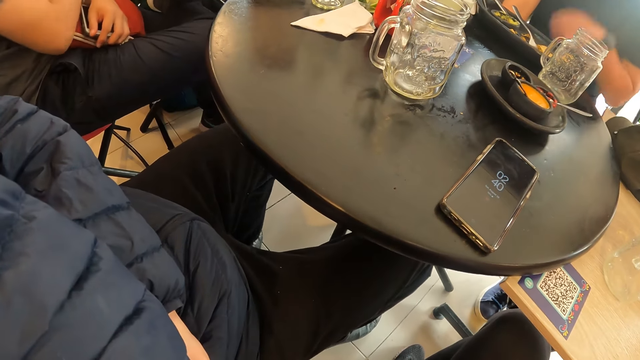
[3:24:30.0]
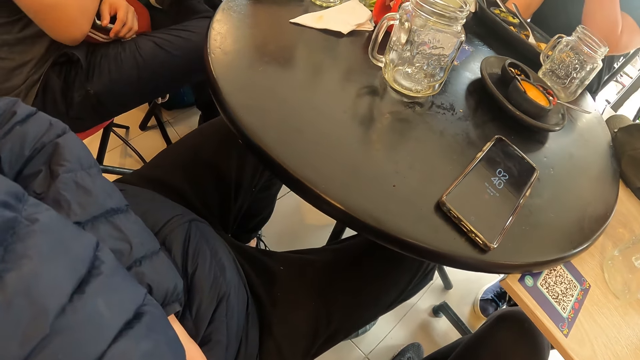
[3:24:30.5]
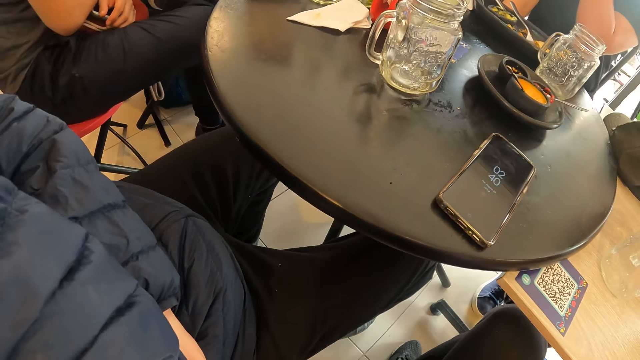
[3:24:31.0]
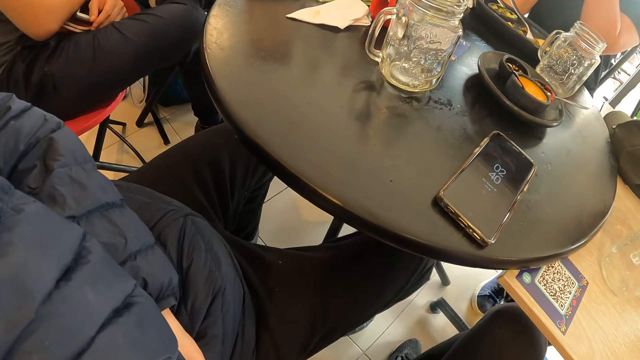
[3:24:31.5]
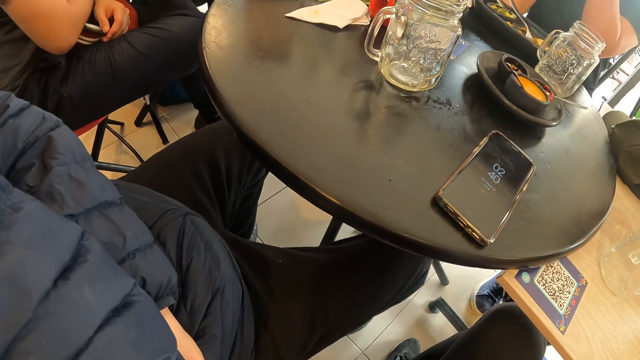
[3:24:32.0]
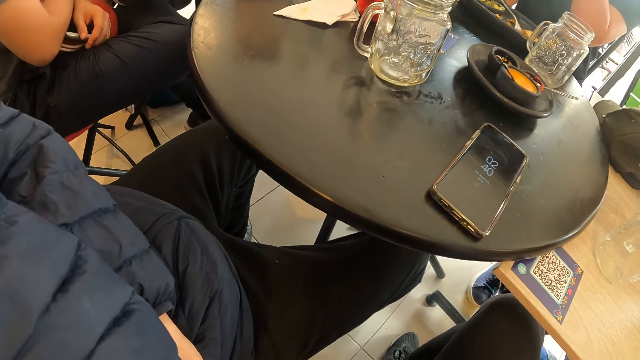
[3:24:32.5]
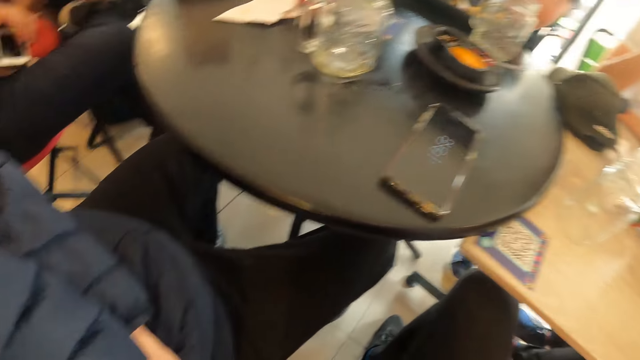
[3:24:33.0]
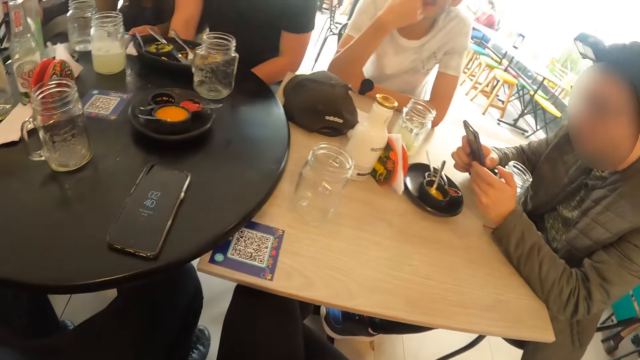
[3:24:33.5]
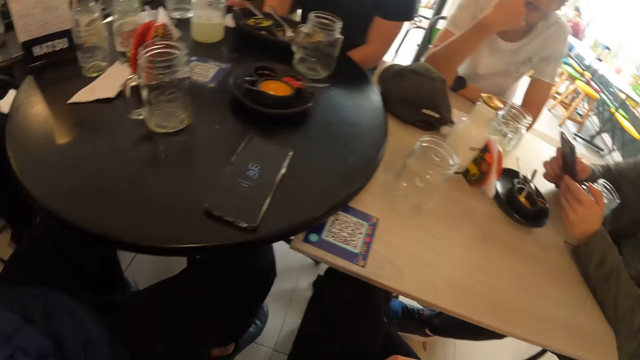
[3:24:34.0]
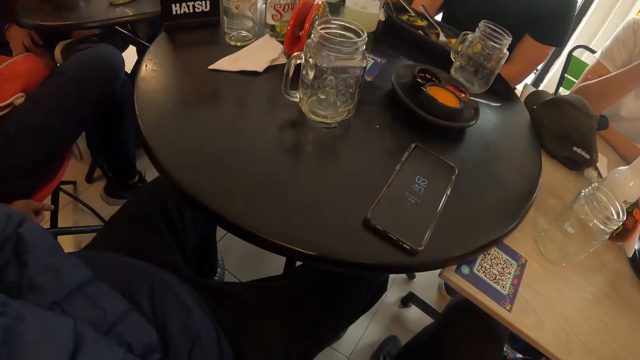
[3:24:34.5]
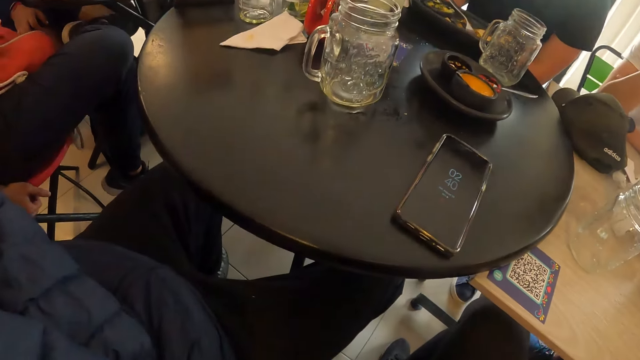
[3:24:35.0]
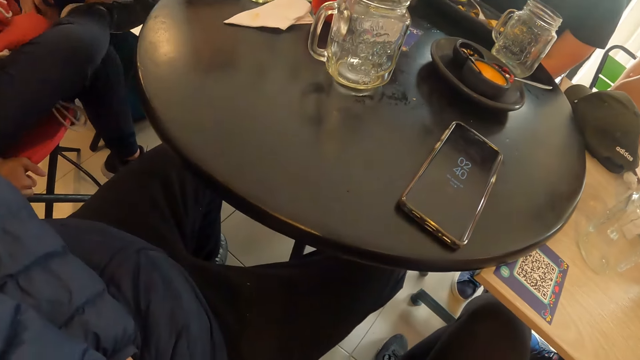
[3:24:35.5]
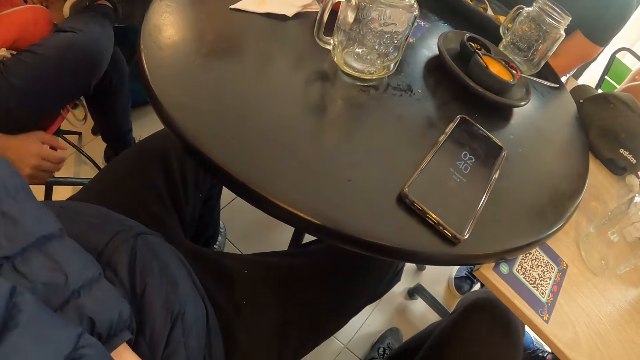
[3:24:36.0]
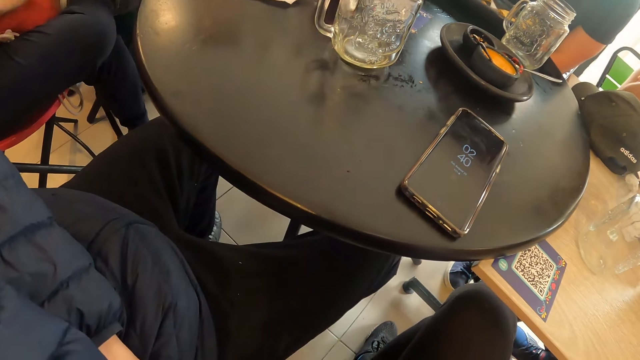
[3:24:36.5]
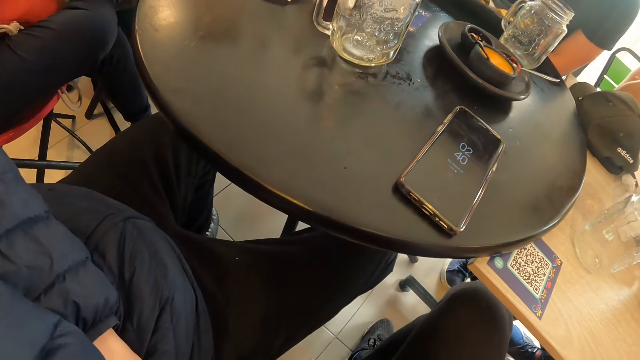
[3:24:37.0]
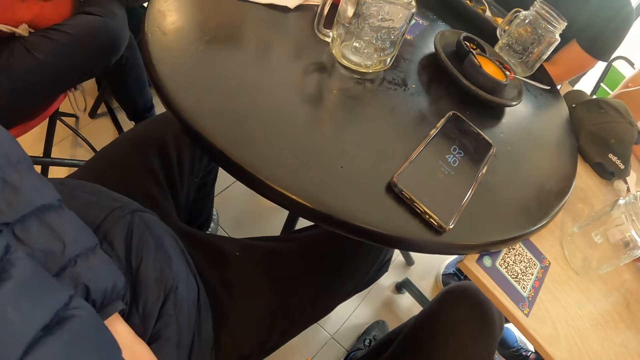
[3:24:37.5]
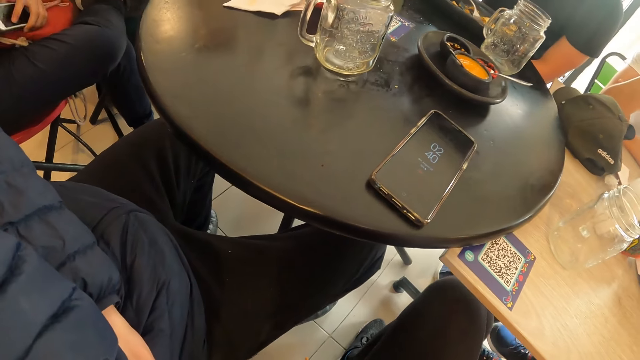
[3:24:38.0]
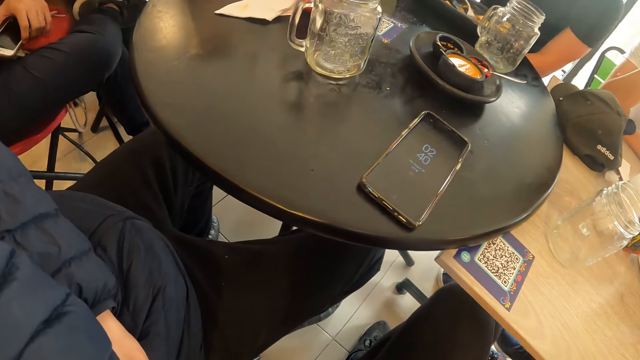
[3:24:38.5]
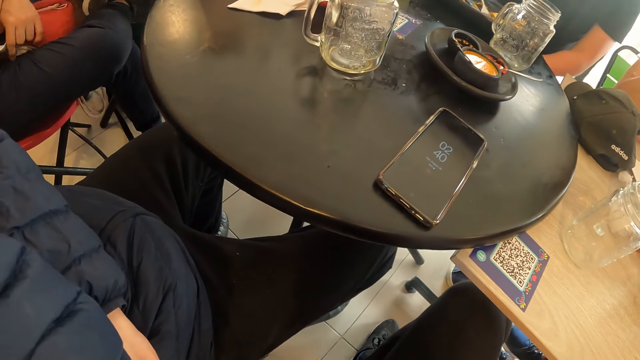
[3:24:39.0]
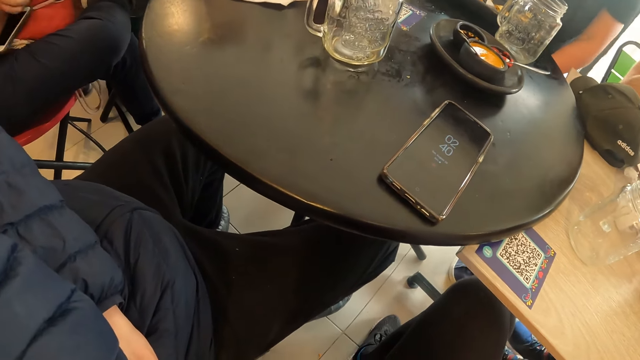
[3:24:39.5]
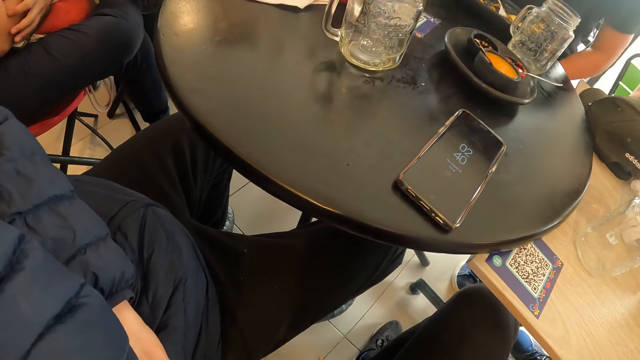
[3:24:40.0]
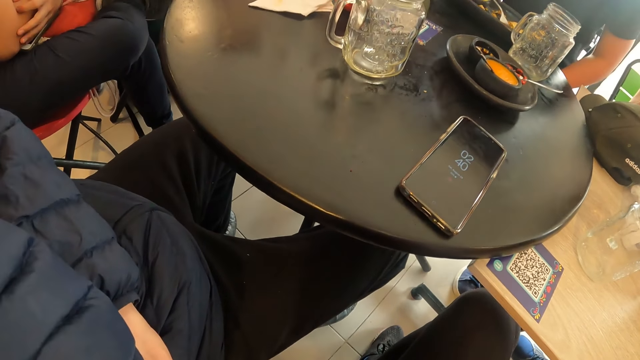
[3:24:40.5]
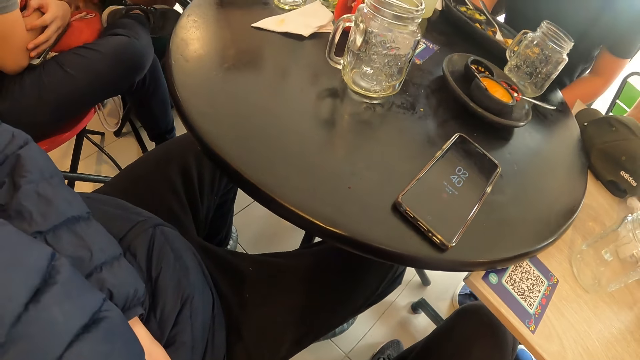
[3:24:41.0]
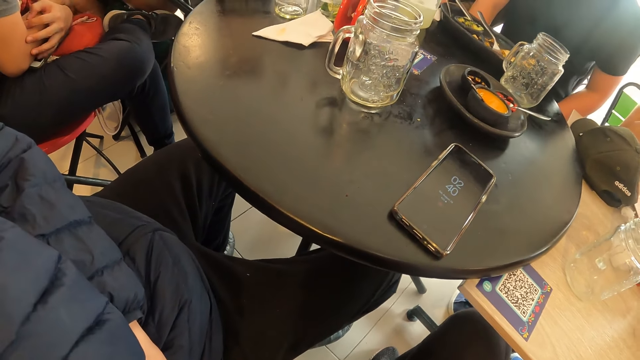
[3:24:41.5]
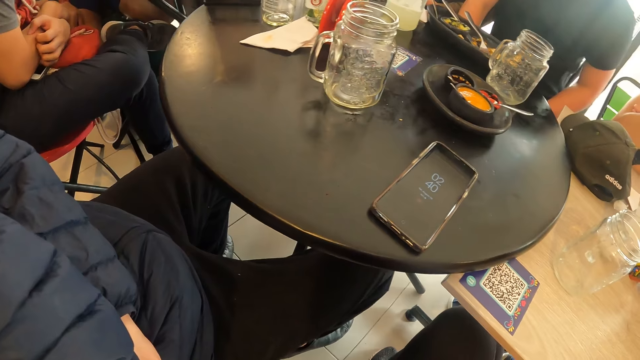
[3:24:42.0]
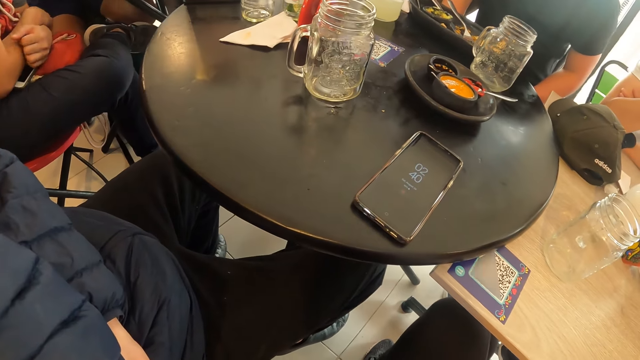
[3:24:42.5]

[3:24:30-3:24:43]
The man operates the phone in his hands with both hands. Another man puts the phone in his left hand between the bag on his lap and his right hand on the bag. The other man scratches his right arm with his left hand.

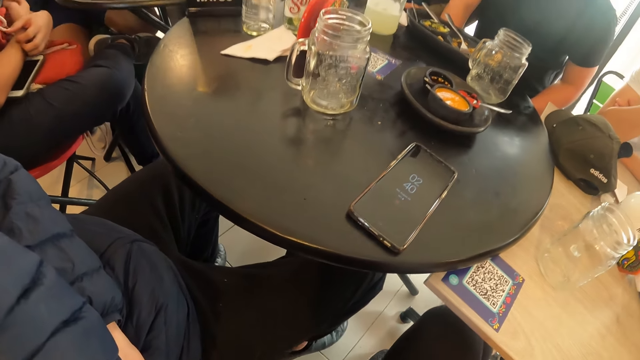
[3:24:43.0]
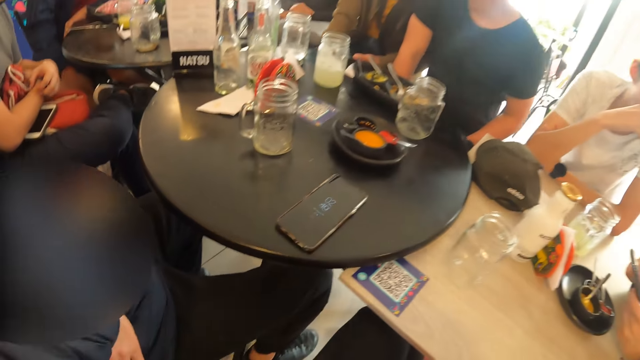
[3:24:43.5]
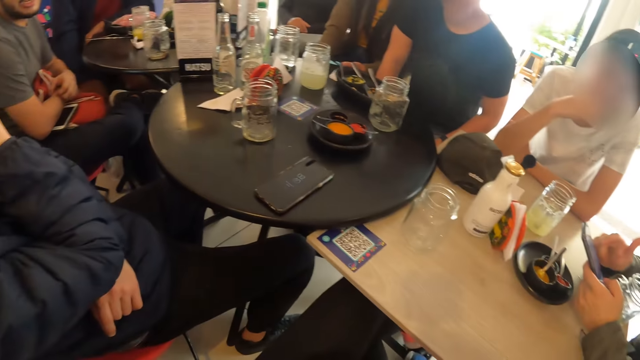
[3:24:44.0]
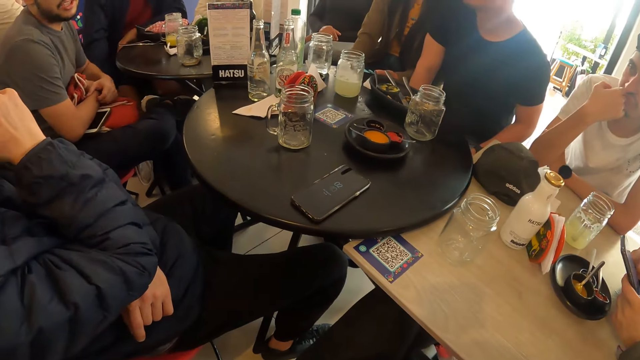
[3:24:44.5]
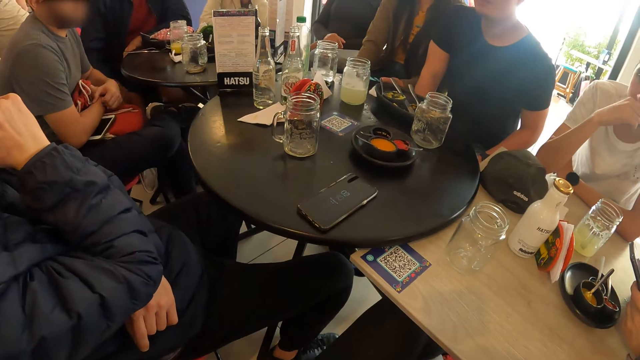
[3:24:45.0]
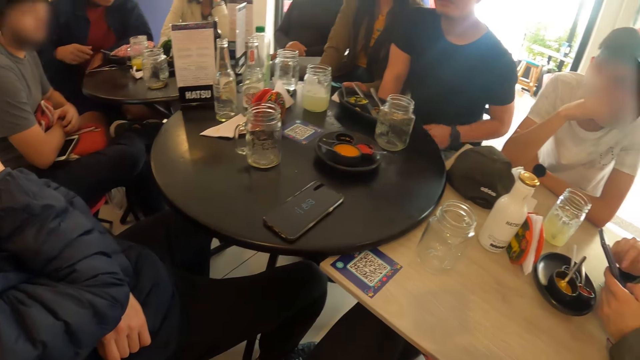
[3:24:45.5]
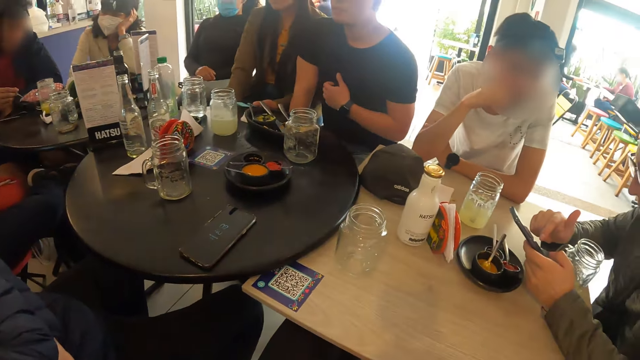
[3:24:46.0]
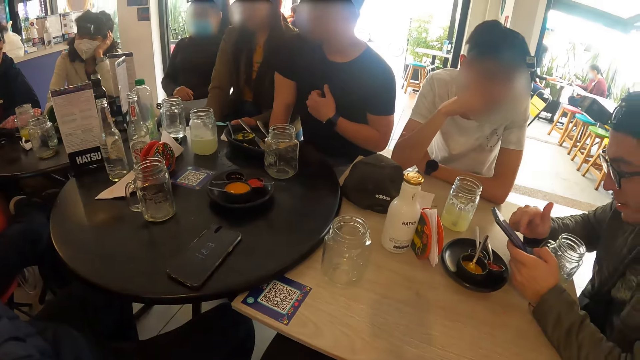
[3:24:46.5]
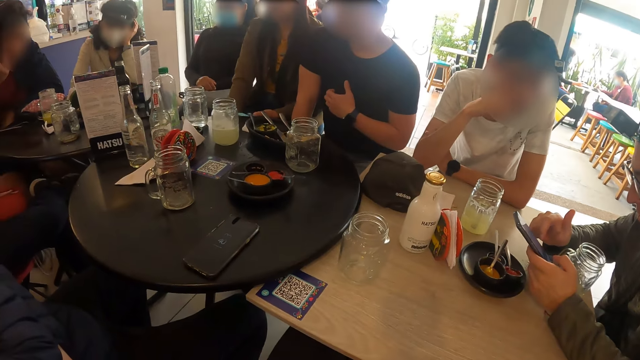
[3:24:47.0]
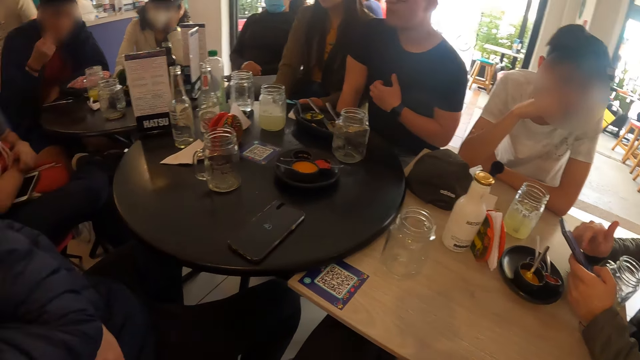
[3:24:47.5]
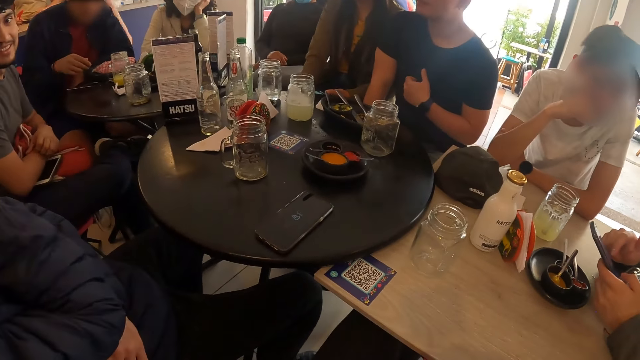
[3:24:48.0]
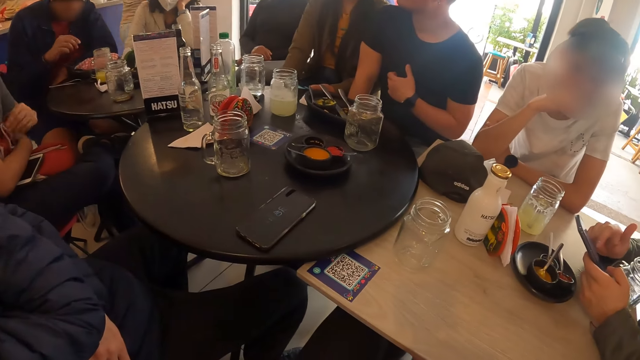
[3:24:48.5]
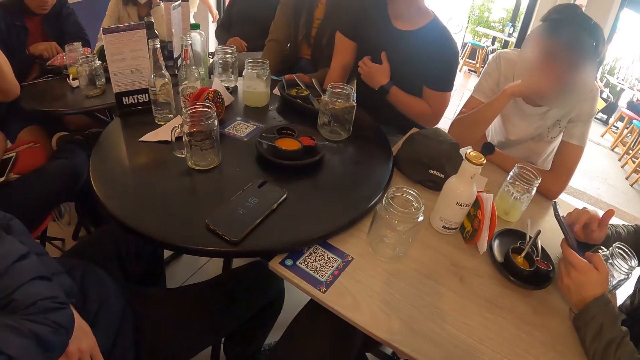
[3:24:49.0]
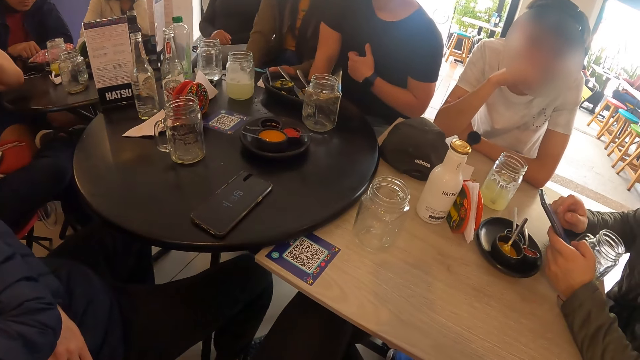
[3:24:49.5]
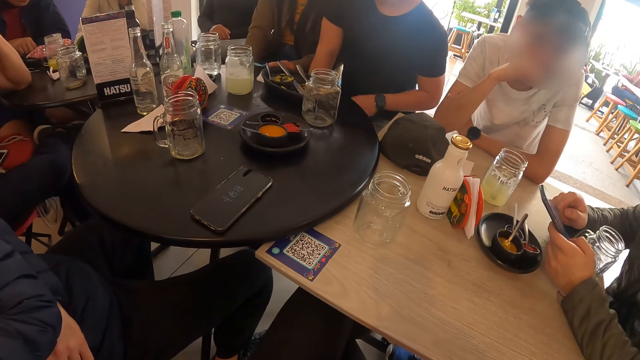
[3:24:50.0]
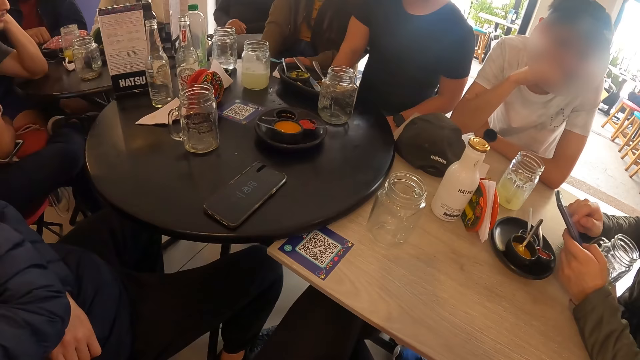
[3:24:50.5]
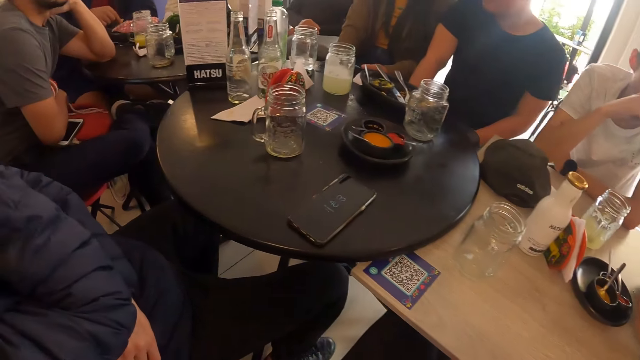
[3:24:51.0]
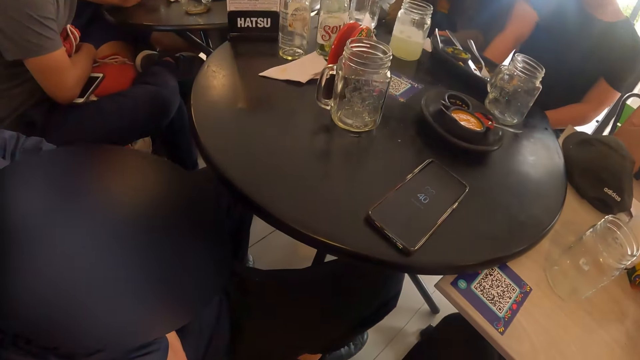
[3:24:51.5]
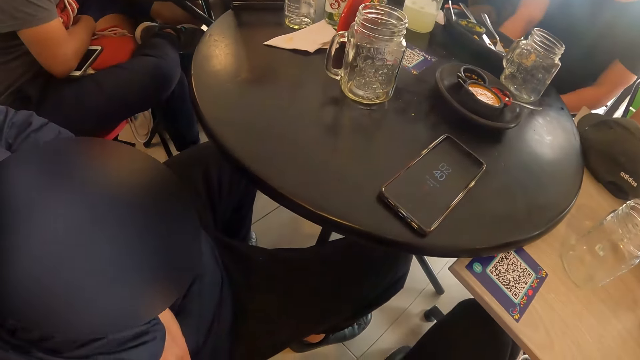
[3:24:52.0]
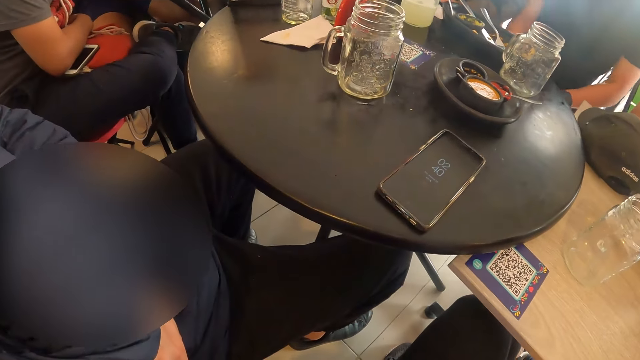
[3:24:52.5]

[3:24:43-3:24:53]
The man picks up a spoon from a tray on a table with his right hand. Another man scratches his chest with his left hand. The first man scoops some food from a plate on the table with the spoon in his right hand, puts the spoon in his right hand into his mouth, and drops the spoon in his right hand into the tray on the table. Another man leans his left hand on the table. The first man picks up a chip from the tray on the table with his right hand.
